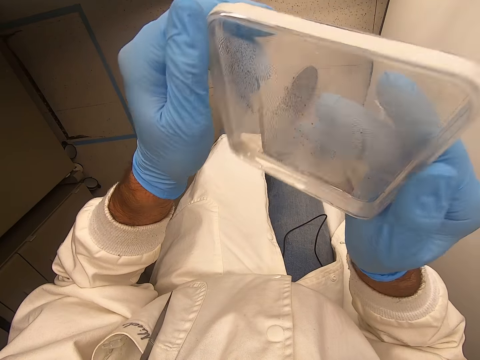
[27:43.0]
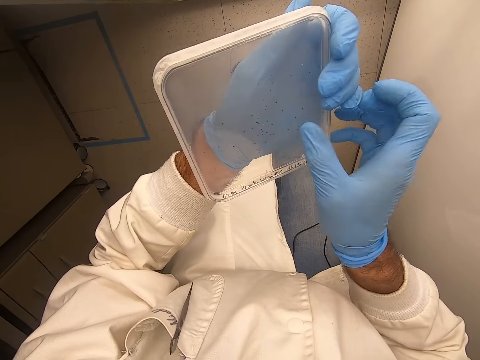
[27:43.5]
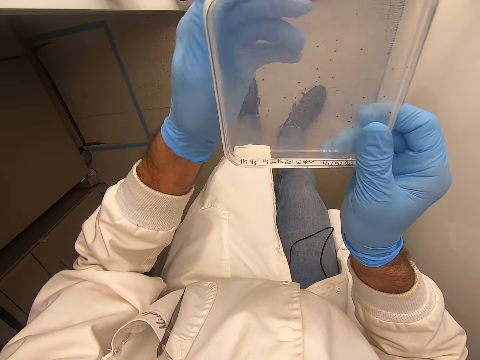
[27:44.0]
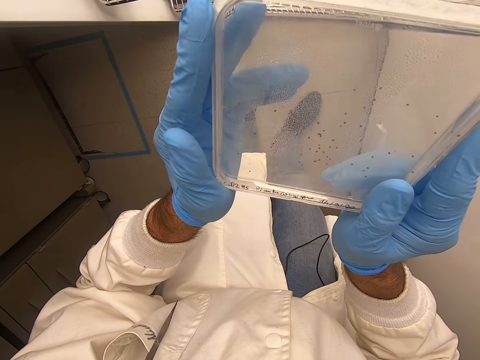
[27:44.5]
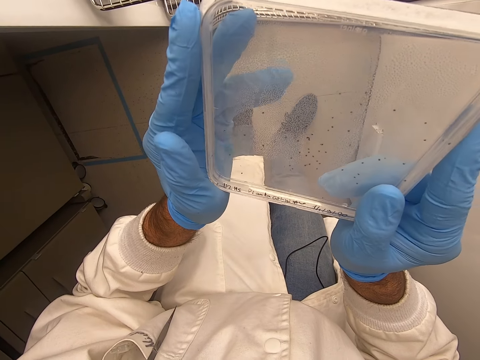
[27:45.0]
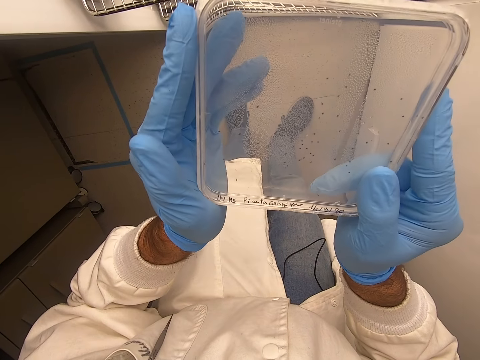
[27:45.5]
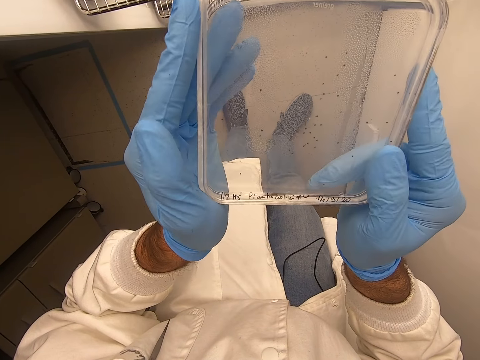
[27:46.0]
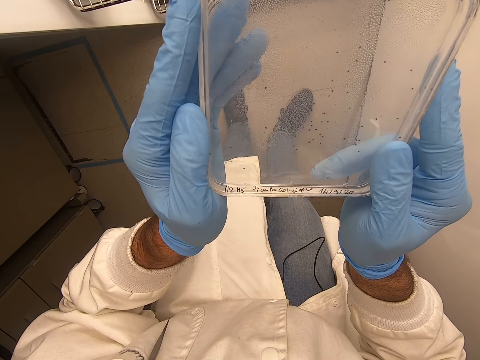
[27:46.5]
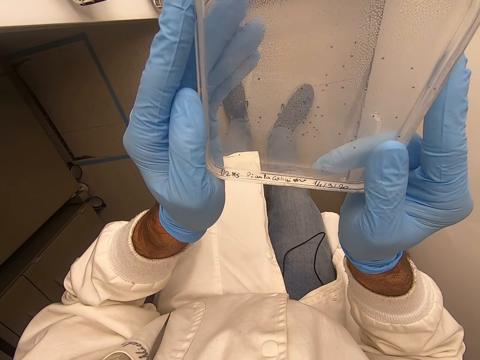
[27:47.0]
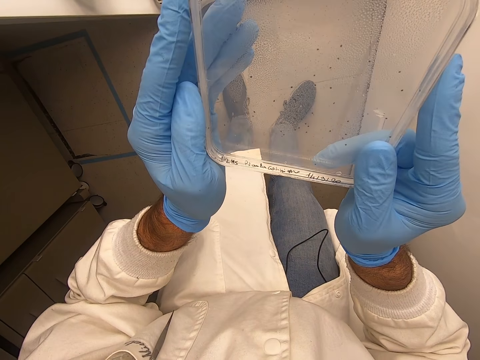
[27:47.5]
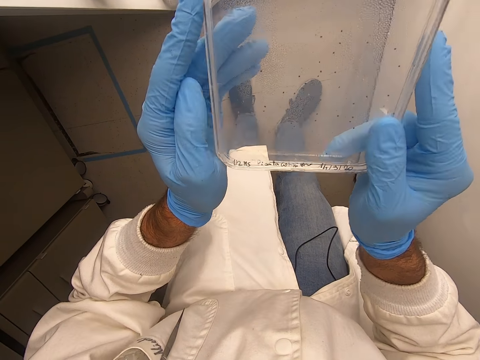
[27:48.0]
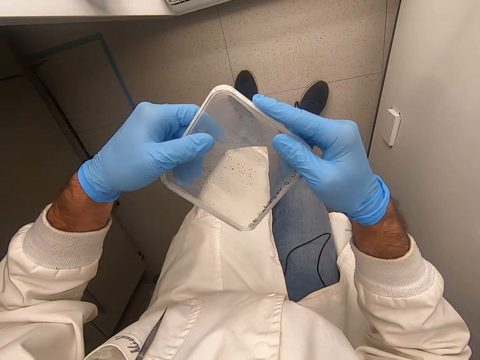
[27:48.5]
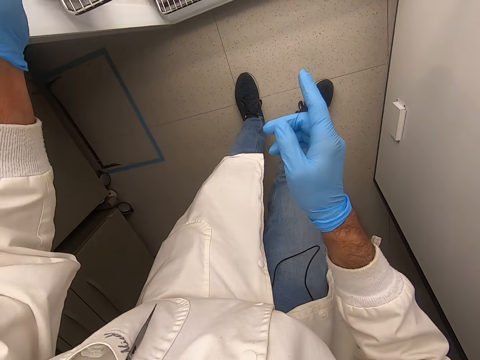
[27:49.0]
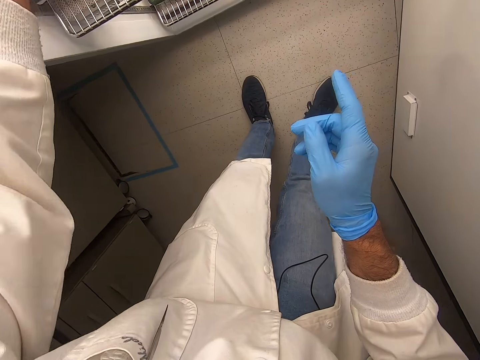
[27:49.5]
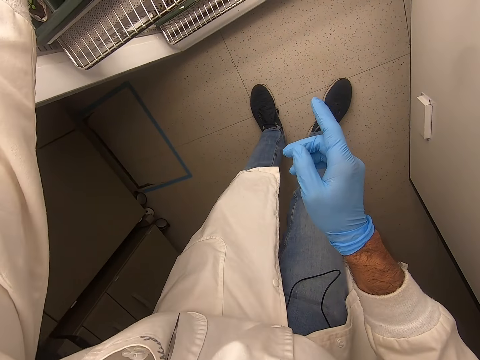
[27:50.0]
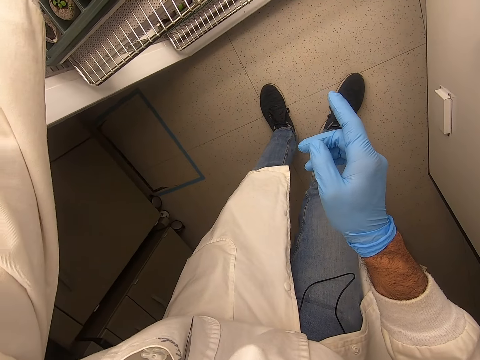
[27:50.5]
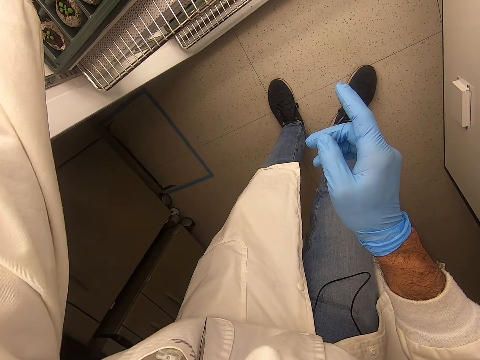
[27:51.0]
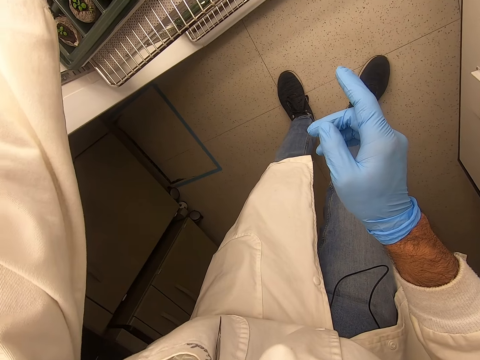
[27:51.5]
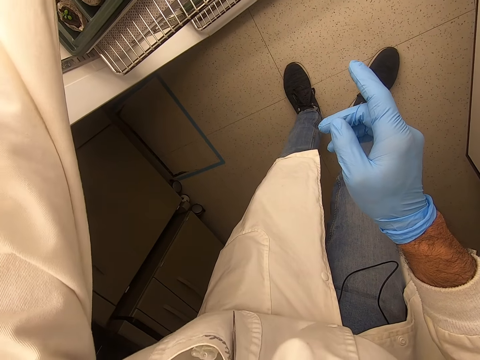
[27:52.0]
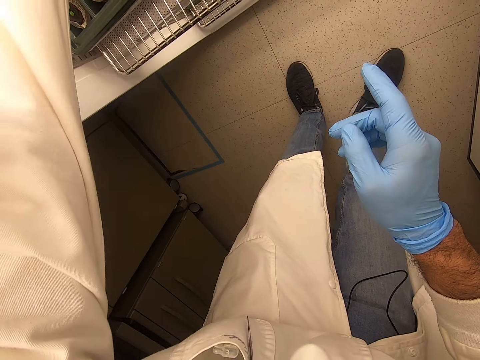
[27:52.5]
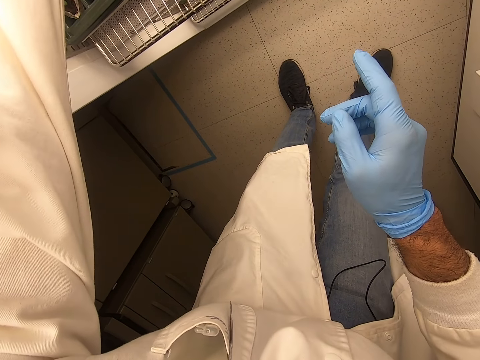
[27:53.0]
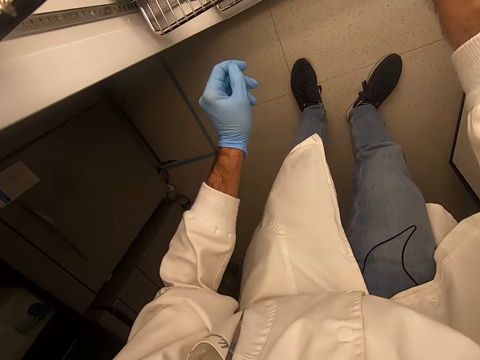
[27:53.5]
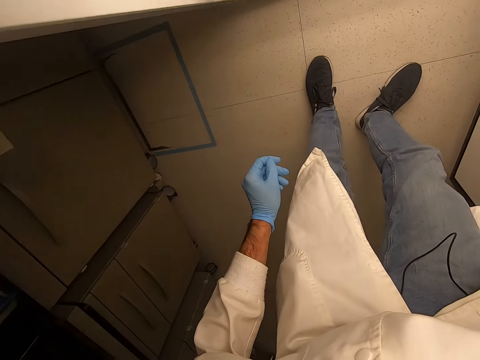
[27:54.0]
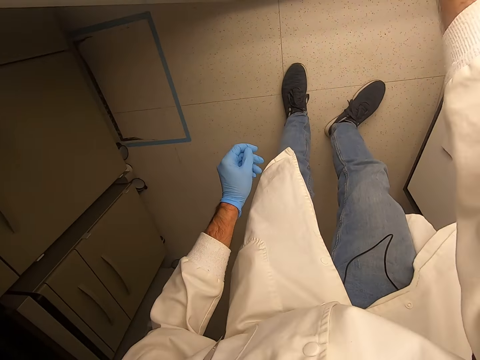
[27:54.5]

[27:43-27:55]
The camera wearer turns the plastic flat tin. They put the plastic flat tin back in the fridge.

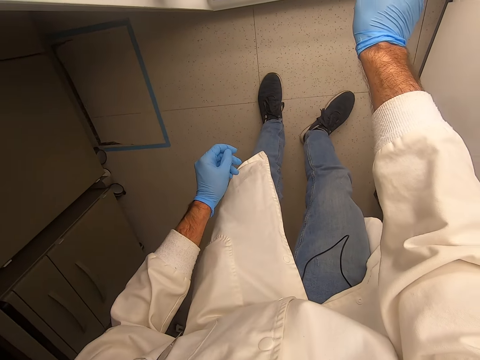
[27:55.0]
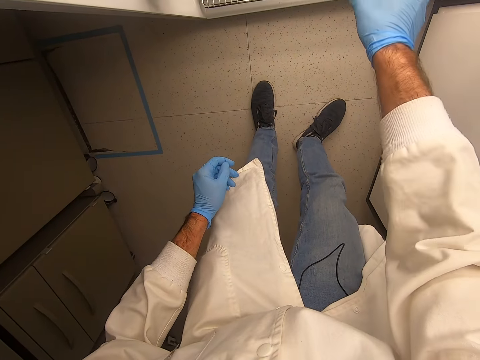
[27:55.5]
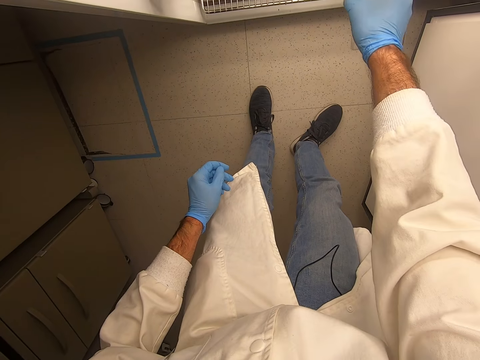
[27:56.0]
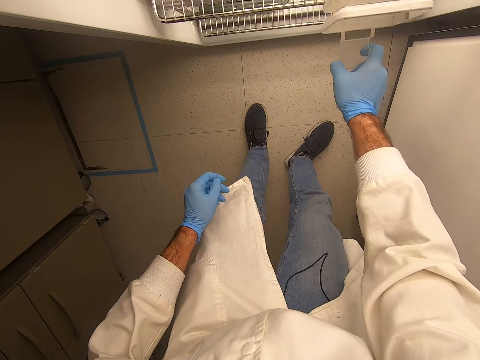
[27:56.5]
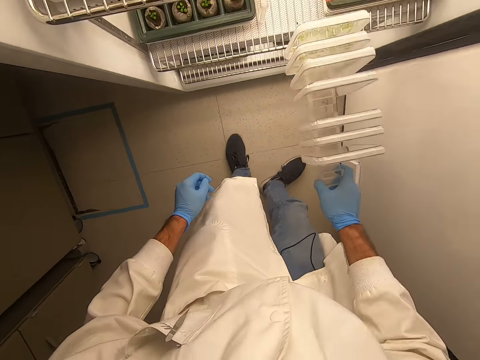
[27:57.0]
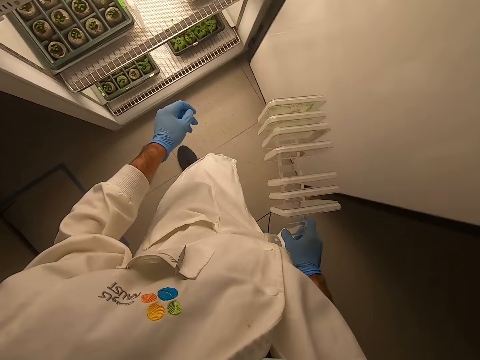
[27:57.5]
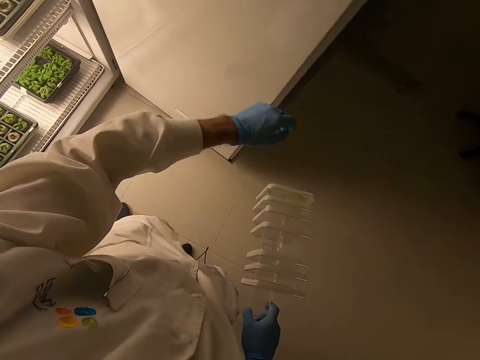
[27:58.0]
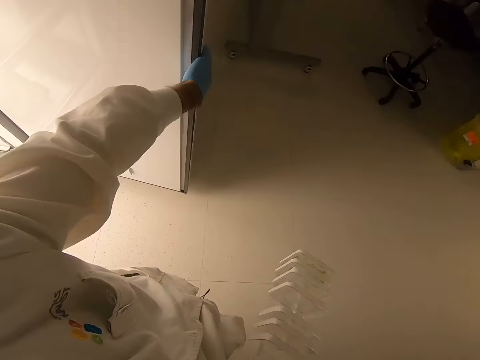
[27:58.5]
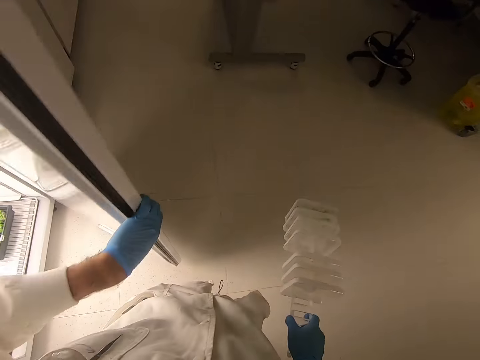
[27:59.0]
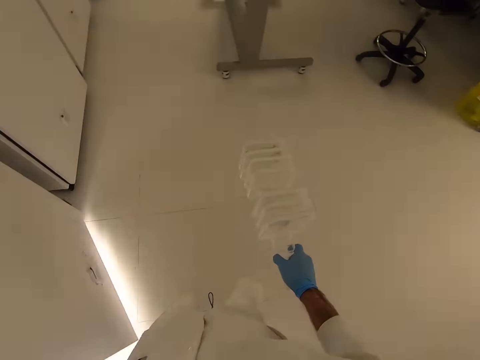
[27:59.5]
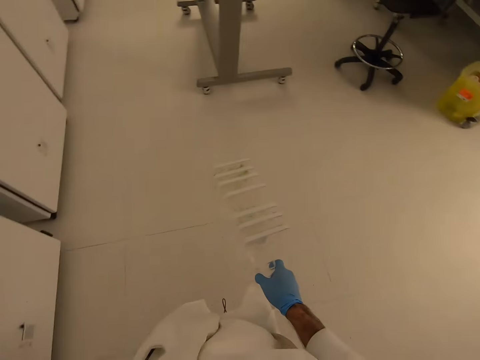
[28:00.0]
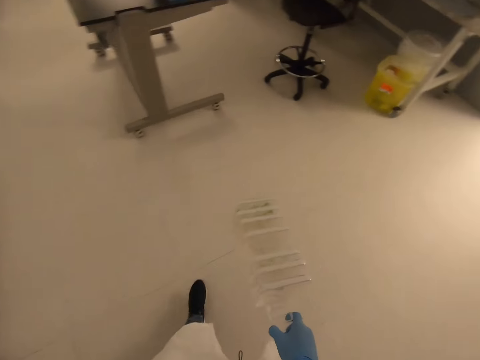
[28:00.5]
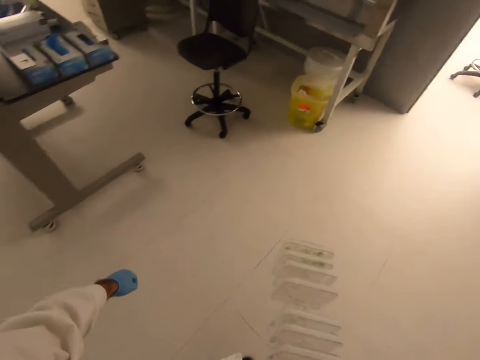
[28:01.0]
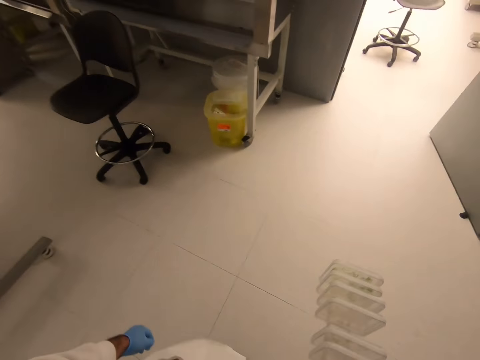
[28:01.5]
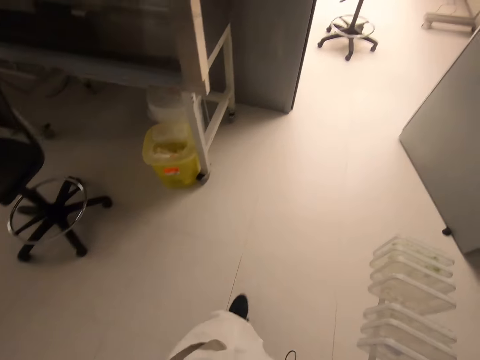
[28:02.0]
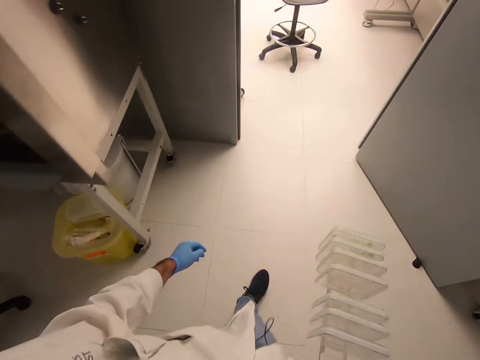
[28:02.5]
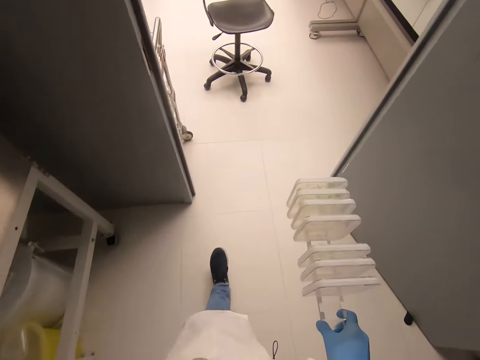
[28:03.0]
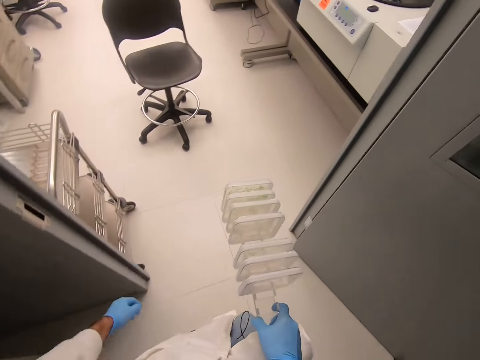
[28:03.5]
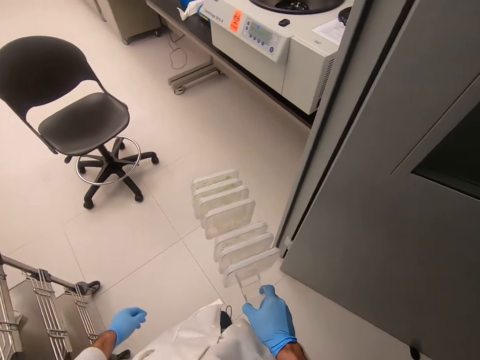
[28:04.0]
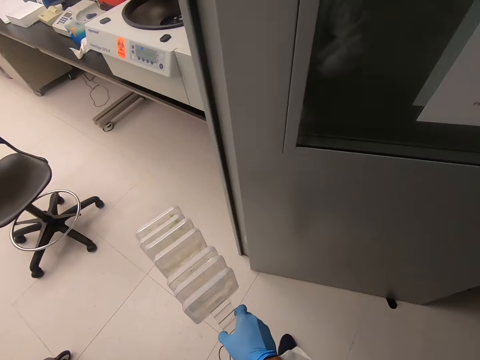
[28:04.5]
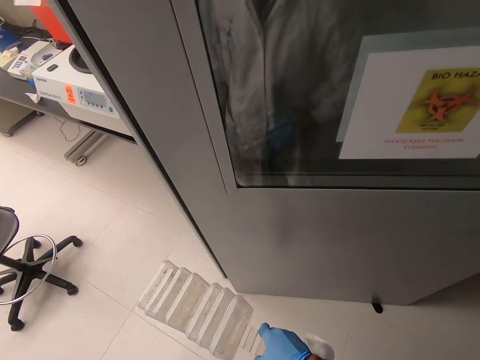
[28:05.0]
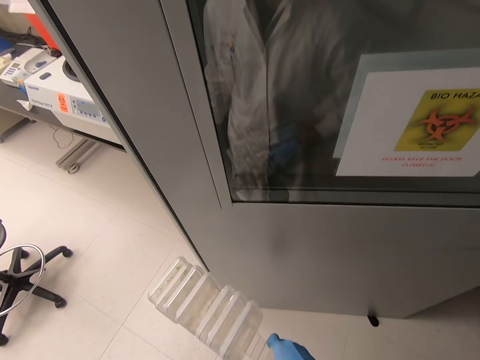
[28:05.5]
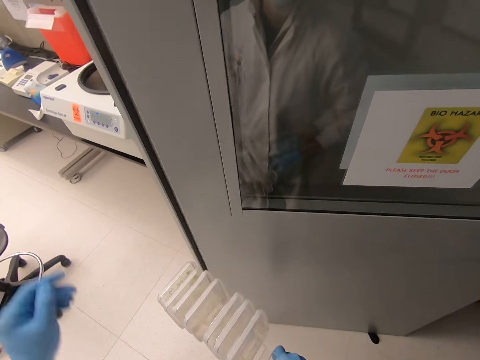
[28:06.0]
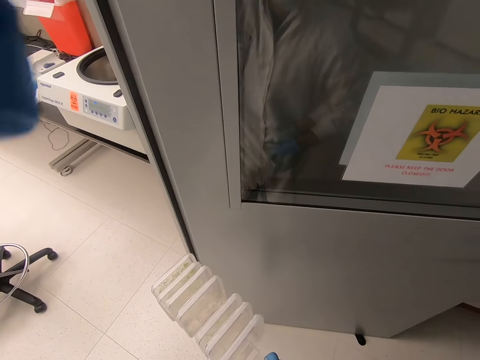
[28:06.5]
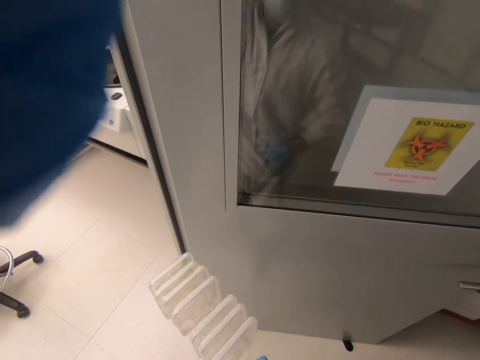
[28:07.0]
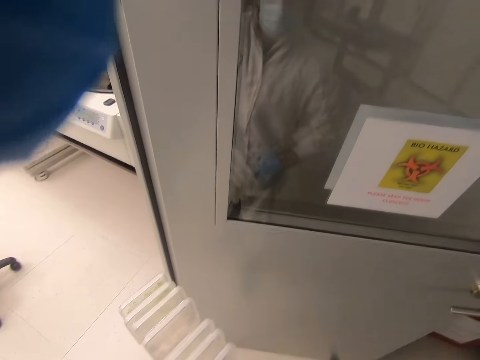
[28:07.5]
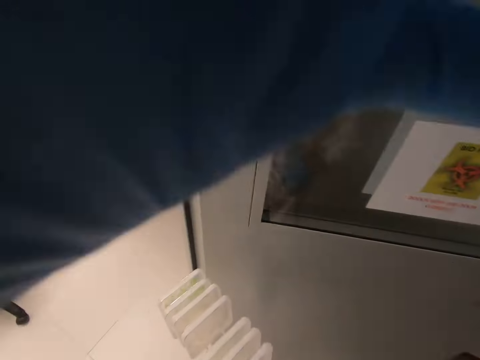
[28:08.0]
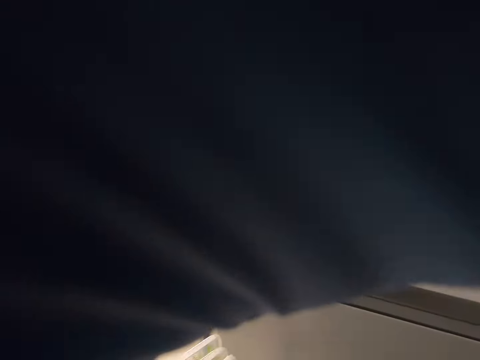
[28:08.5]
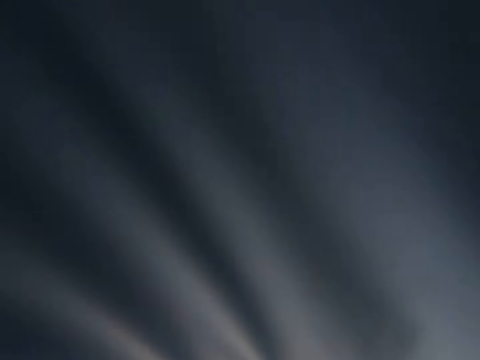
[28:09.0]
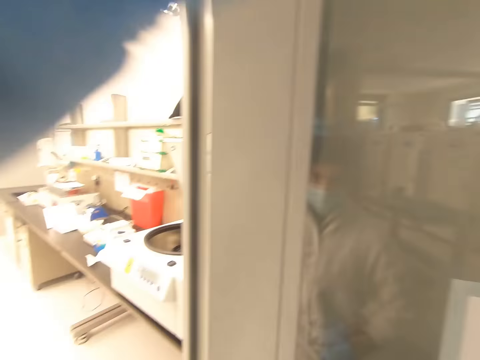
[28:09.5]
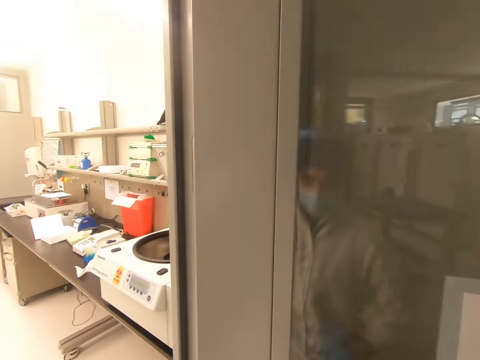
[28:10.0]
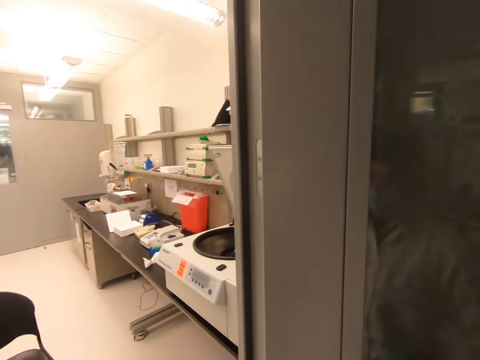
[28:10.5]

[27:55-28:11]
The camera wearer removes acrylic sheets. They close the fridge door. They walk in the house. They walk out of the door, stop and adjust the camera.
